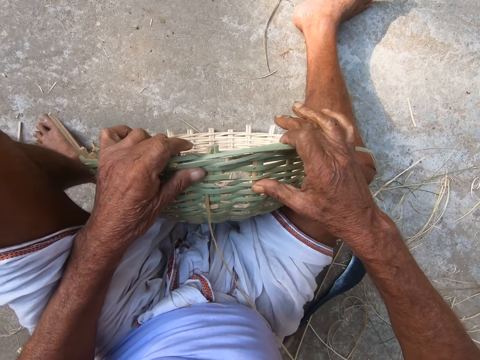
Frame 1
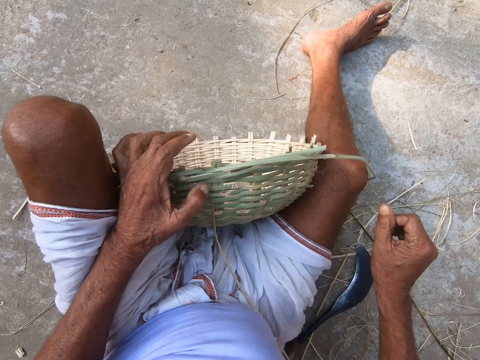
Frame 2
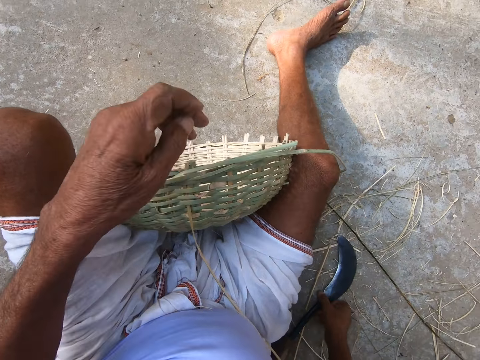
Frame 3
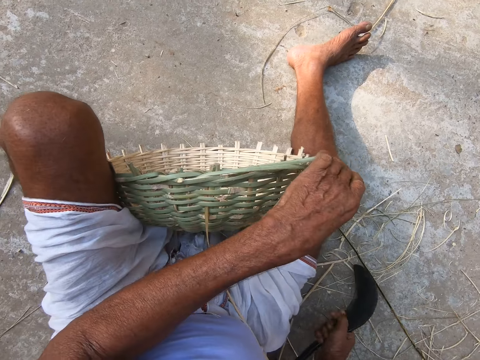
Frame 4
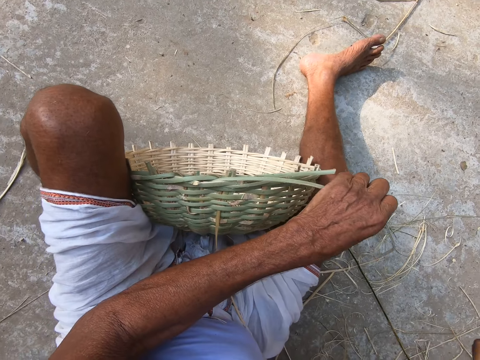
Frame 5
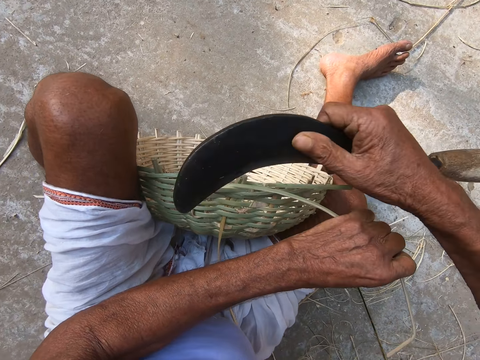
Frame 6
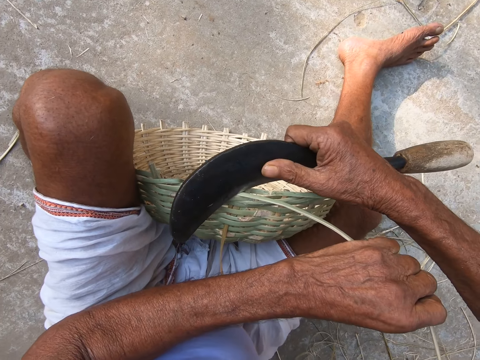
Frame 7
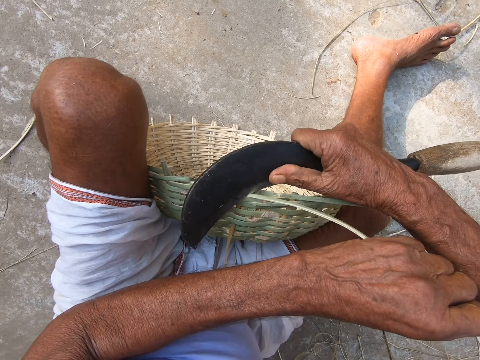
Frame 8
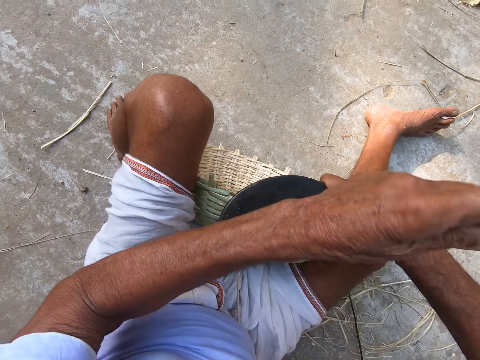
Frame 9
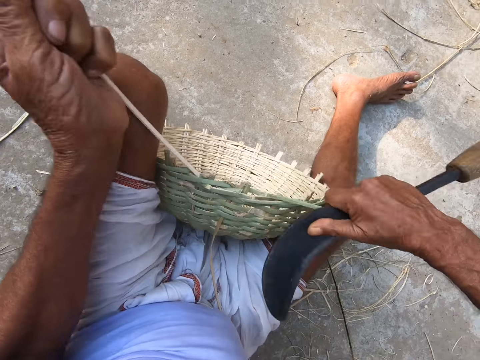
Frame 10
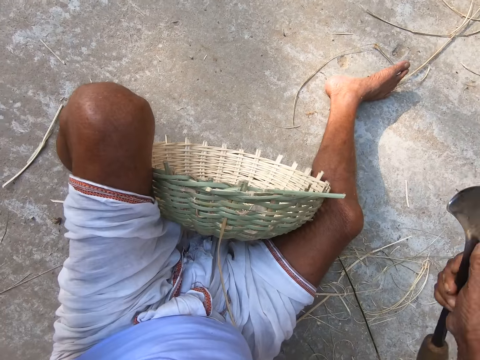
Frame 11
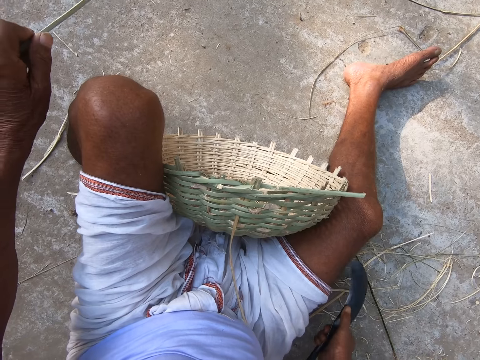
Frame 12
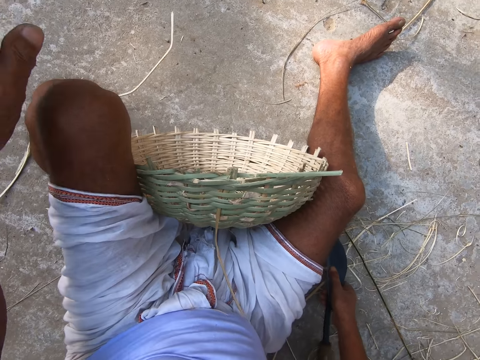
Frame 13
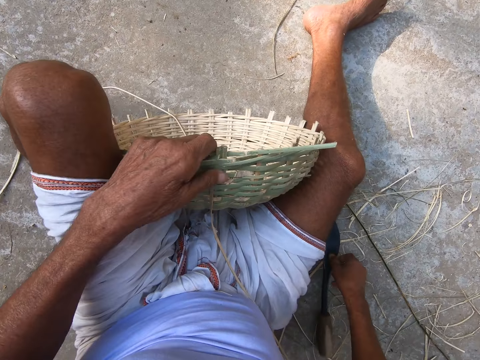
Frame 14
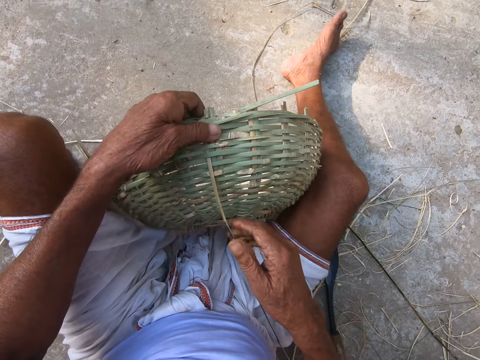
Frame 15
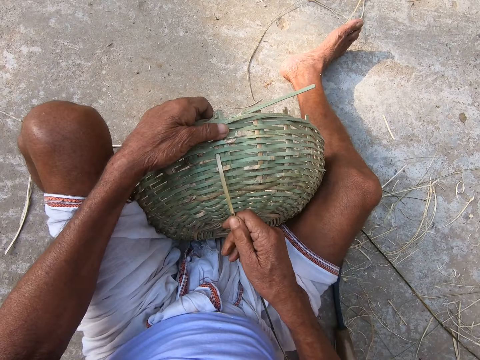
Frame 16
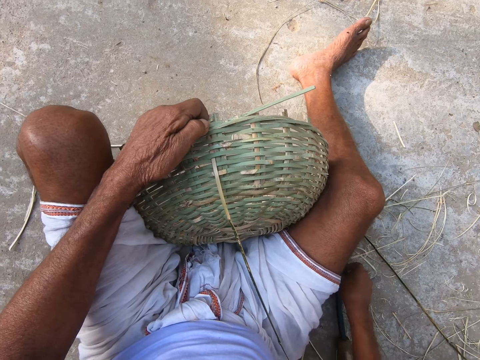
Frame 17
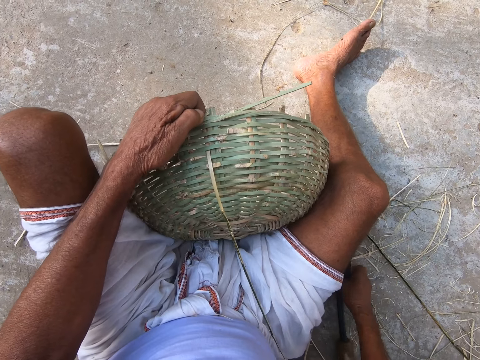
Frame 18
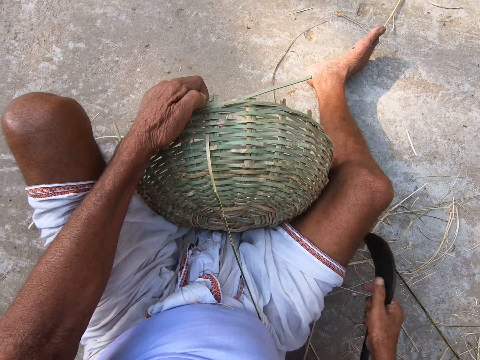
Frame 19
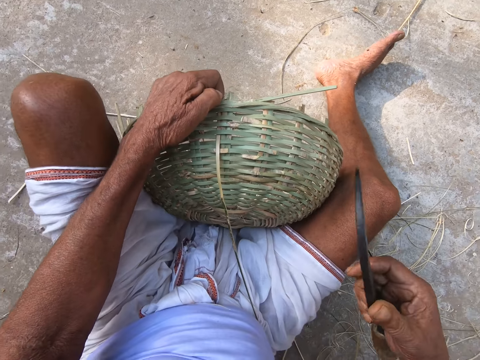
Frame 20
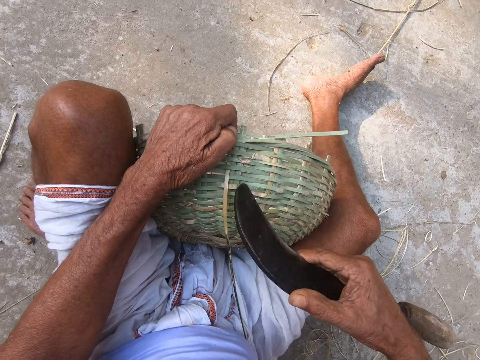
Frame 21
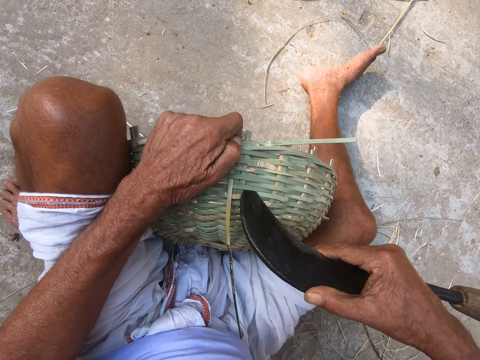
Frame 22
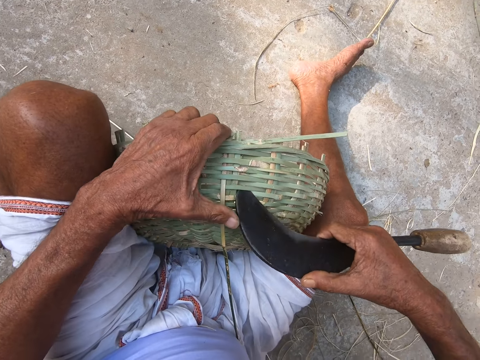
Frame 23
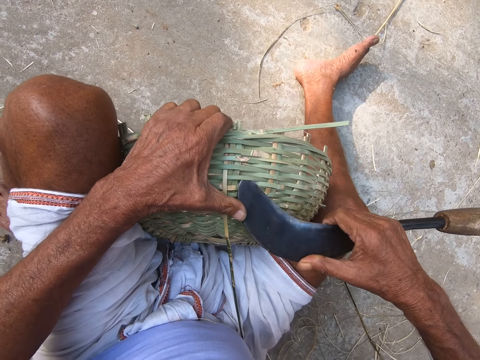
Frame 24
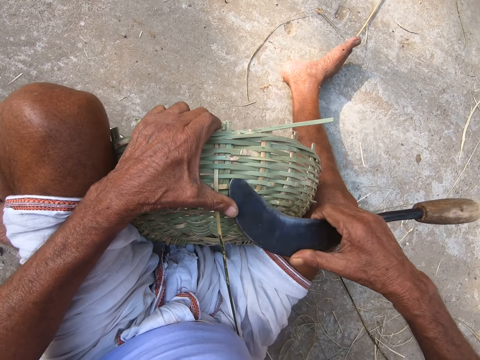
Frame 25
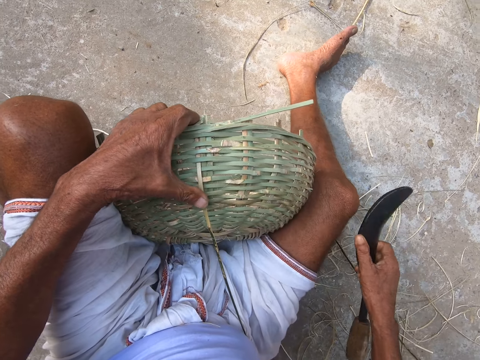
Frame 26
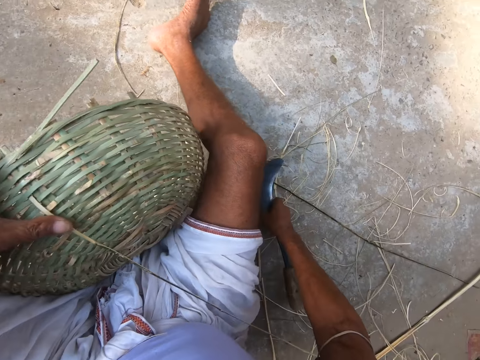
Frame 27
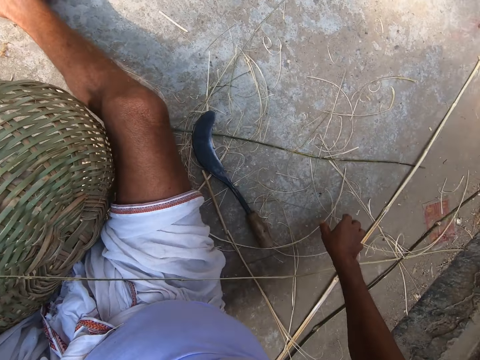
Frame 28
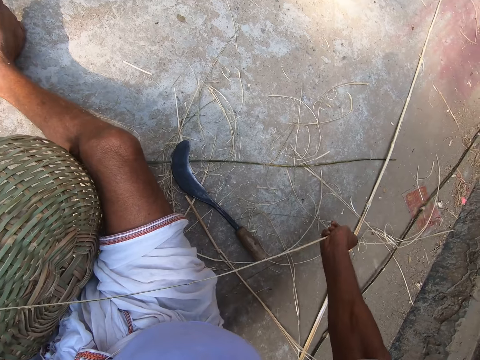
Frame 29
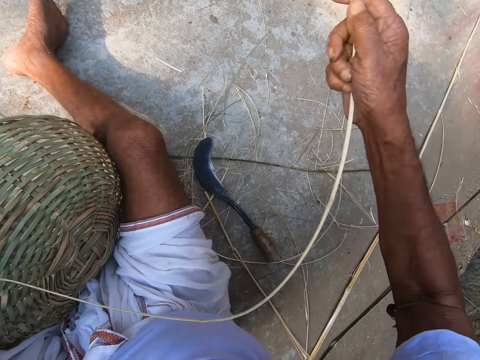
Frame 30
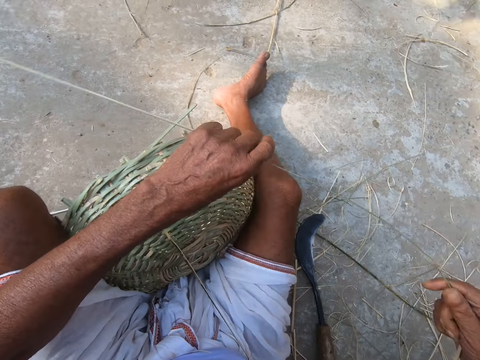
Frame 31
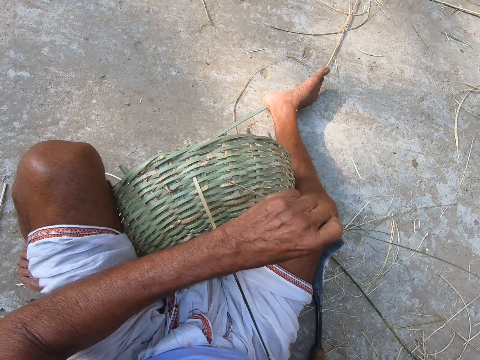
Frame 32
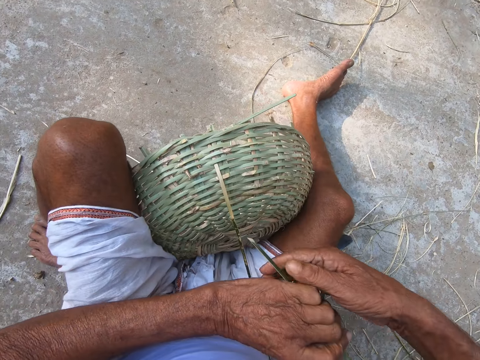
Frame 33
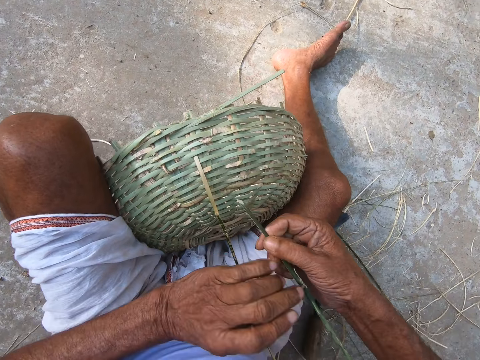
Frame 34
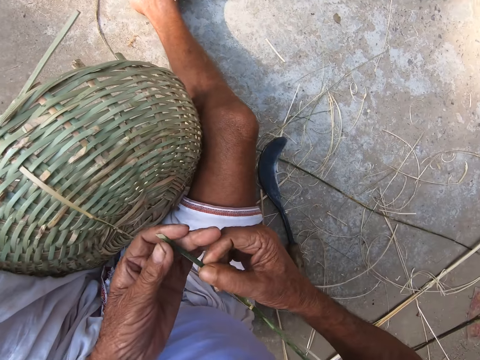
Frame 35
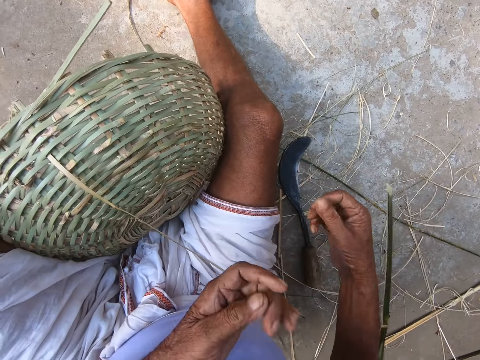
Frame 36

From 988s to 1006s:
The camera wearer picks up the hook knife from the ground with his right hand. He holds a bamboo strand on the basket with his left hand. He cuts the bamboo strand with the hook knife in his right hand. He drops the hook knife on the ground with his right hand. He drops the bamboo strand to the ground with his left hand. He holds the basket with his left hand. He holds the bamboo strand with his right hand. He picks up the hook knife from the ground with his right hand. He makes a hole in the basket with the hook knife in his right hand. He drops the hook knife on the ground with his right hand. He grabs the bamboo strand with his right hand. He holds the bamboo strand with both hands.

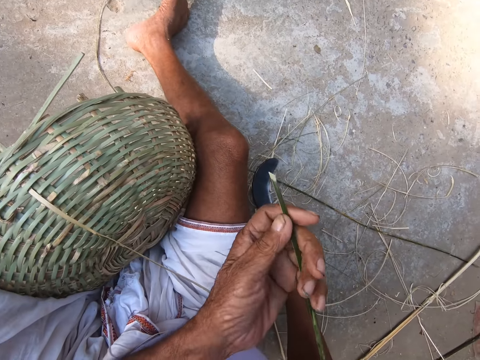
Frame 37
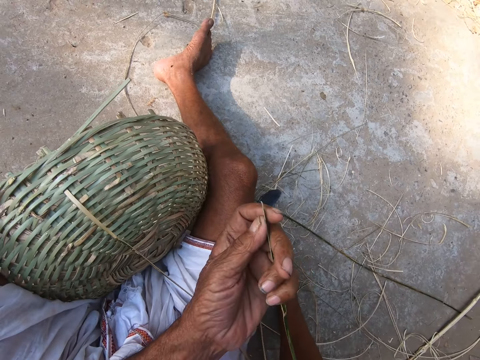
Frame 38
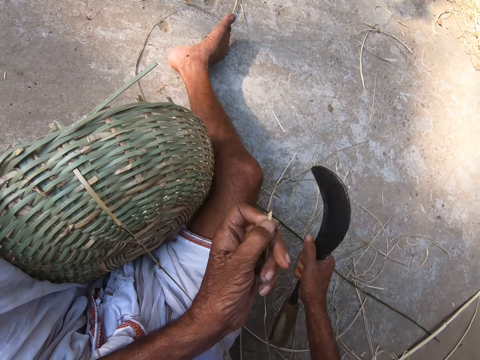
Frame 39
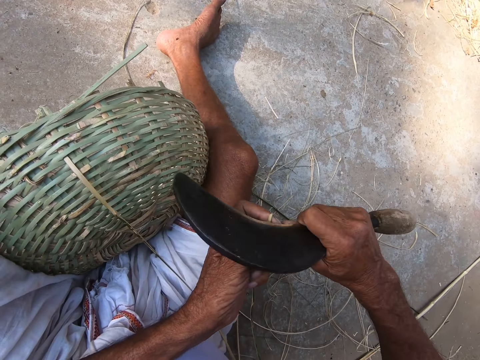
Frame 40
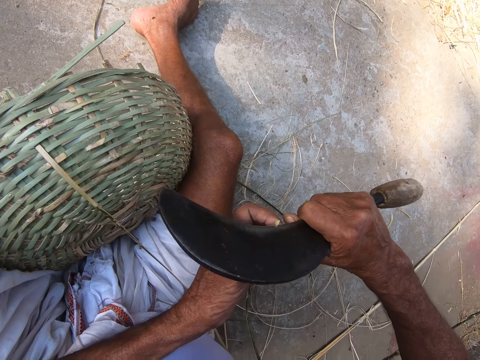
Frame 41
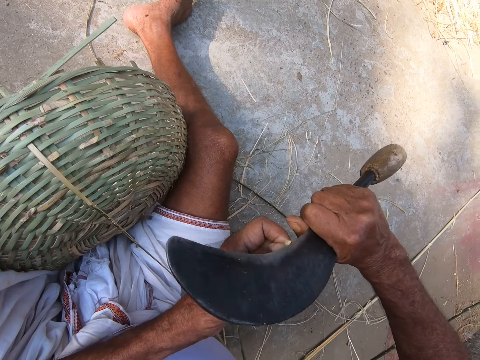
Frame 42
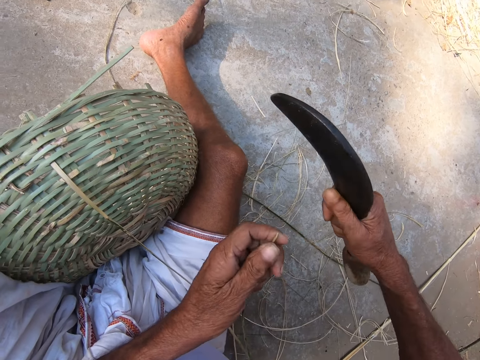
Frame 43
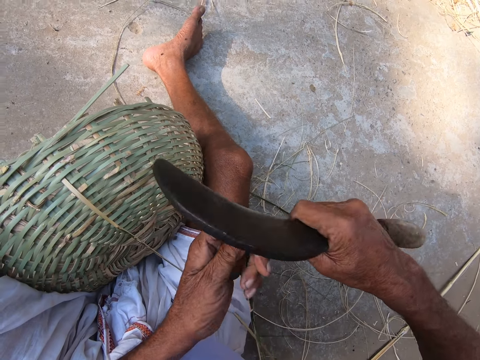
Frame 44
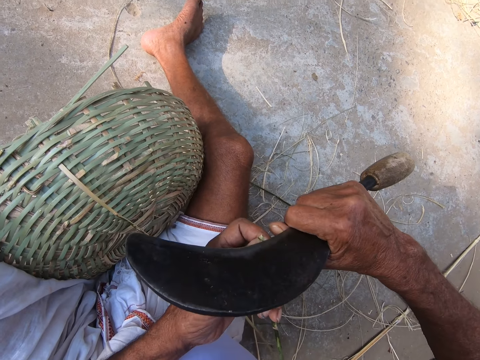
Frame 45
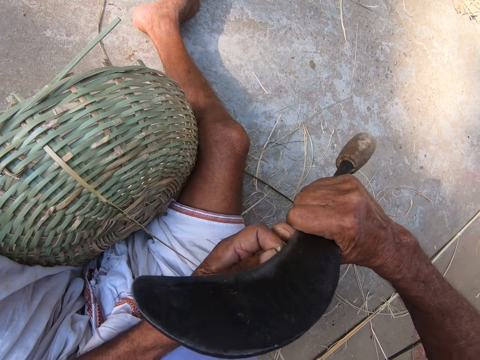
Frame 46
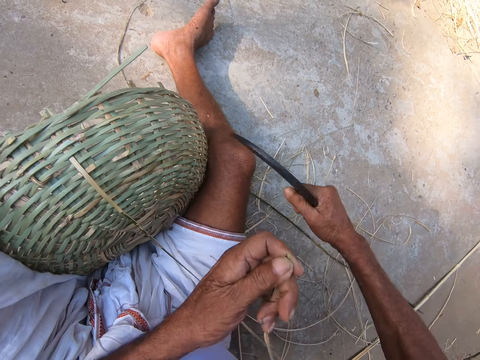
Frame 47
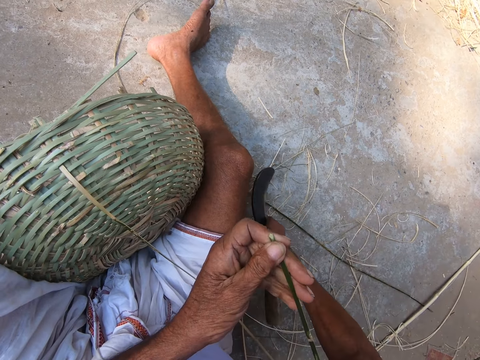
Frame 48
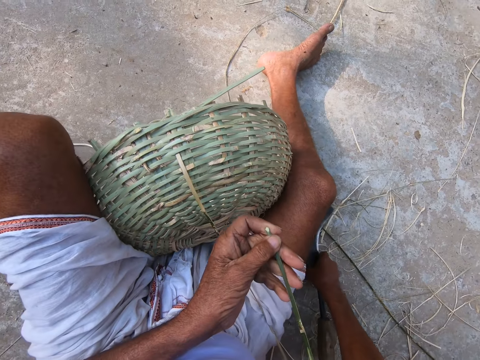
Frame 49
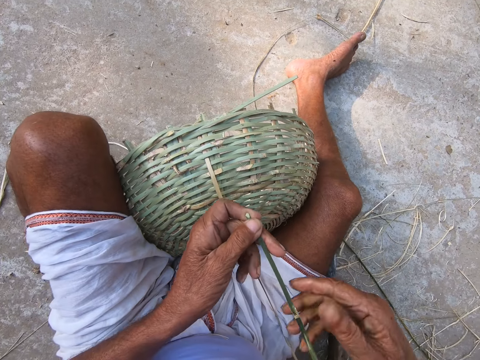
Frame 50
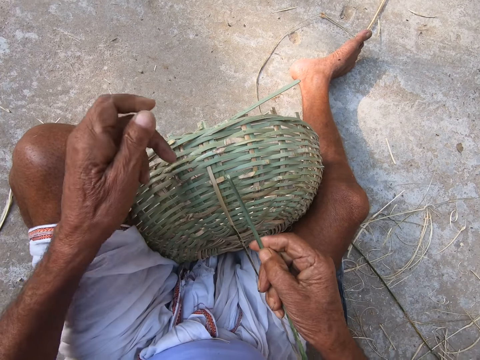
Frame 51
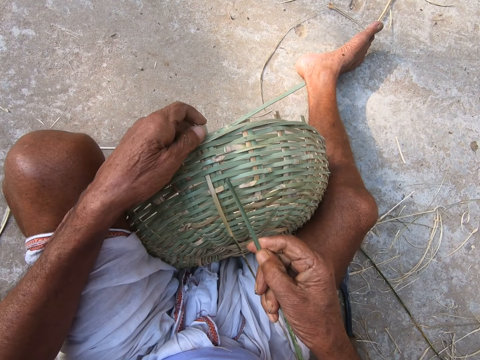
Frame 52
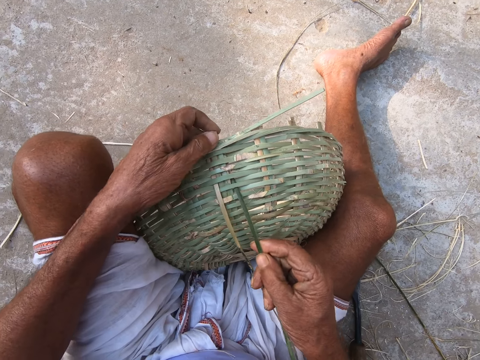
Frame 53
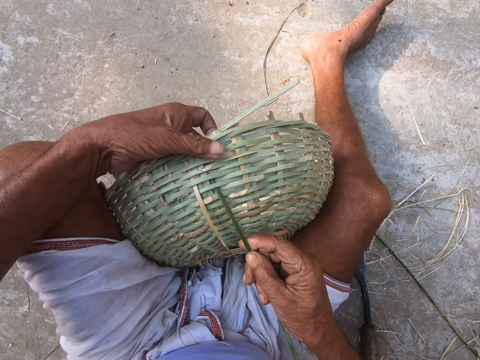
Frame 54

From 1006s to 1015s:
The camera wearer picks up the hook knife from the ground with his right hand. He sharpens the mouth of the bamboo strand with the hook knife in his right hand. He drops the hook knife on the ground with his right hand. He inserts the bamboo strand in the basket with his right hand. He weaves the basket with both hands.
